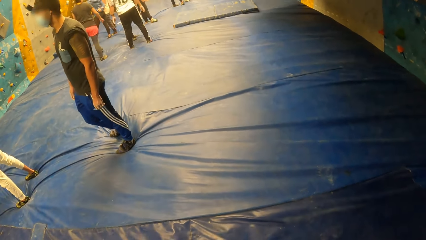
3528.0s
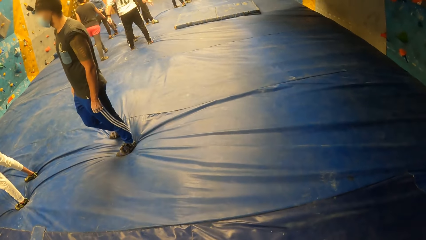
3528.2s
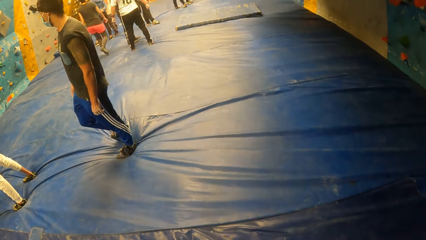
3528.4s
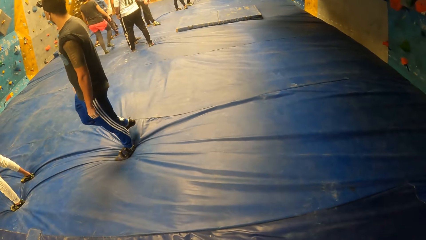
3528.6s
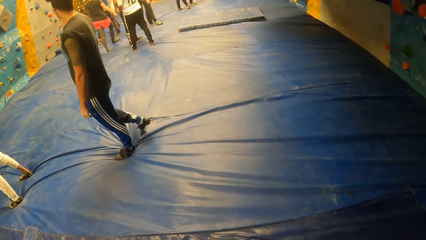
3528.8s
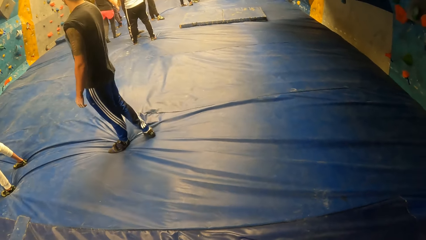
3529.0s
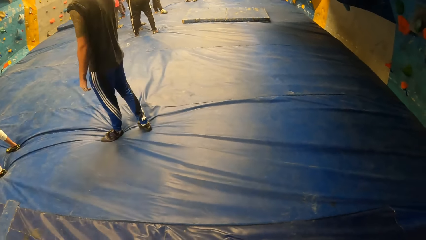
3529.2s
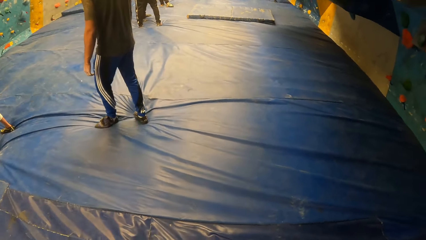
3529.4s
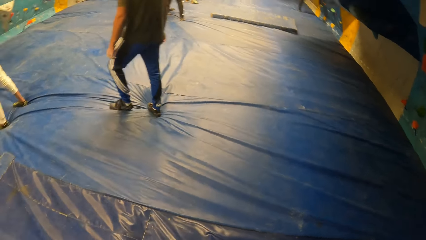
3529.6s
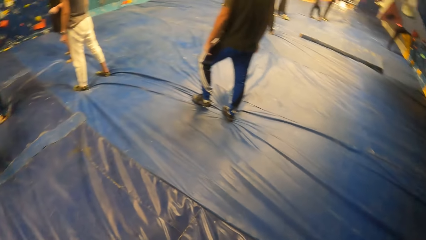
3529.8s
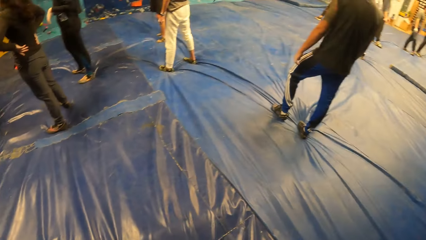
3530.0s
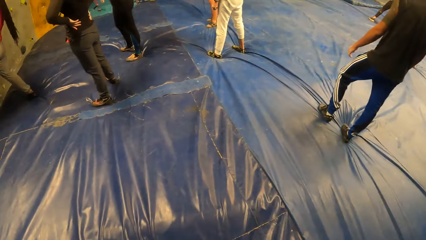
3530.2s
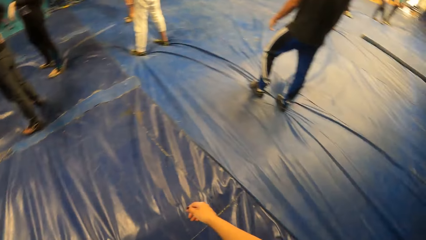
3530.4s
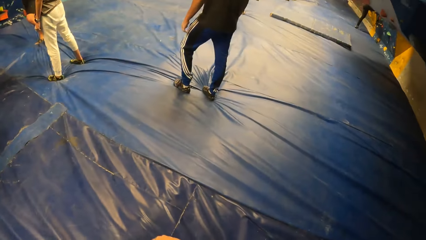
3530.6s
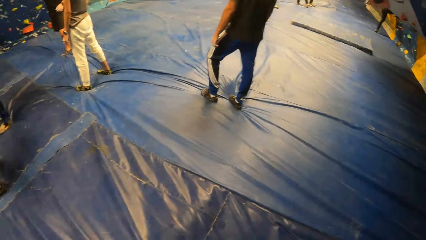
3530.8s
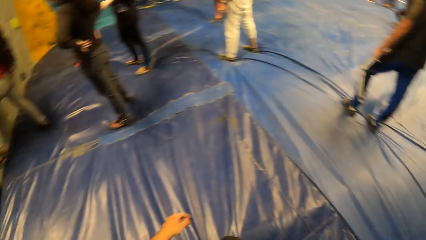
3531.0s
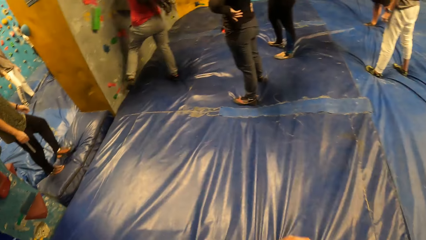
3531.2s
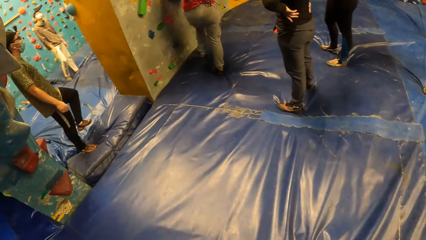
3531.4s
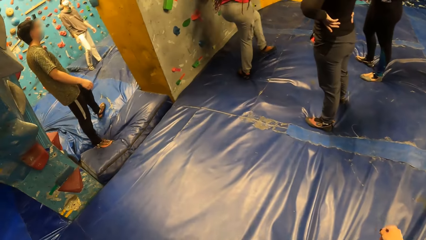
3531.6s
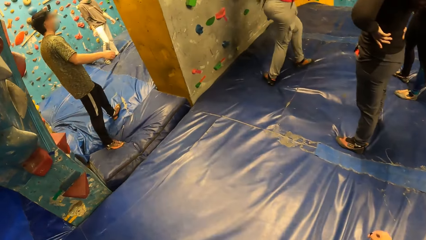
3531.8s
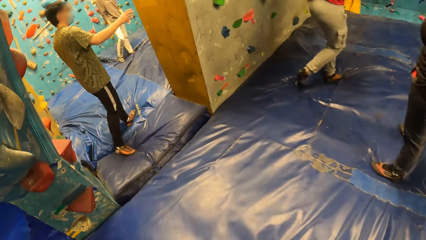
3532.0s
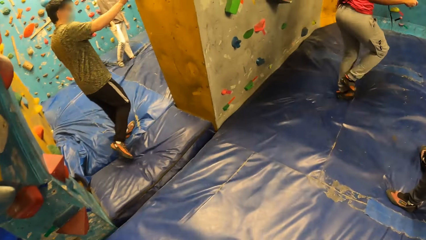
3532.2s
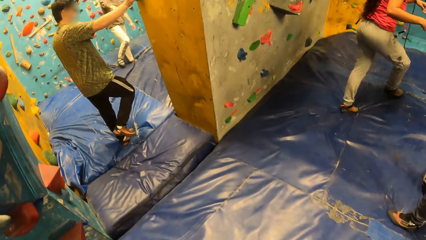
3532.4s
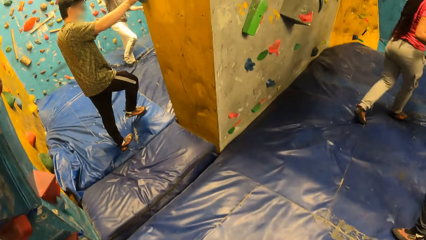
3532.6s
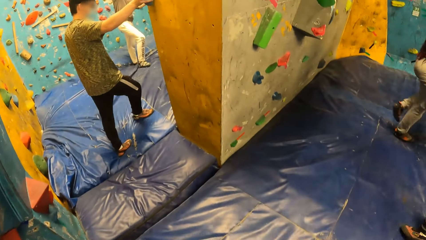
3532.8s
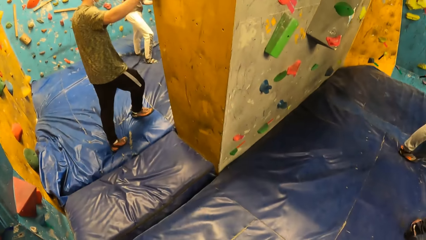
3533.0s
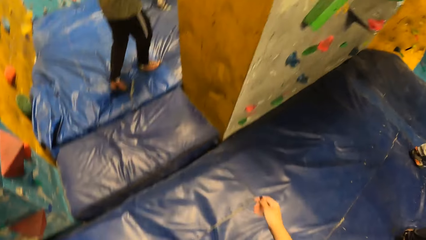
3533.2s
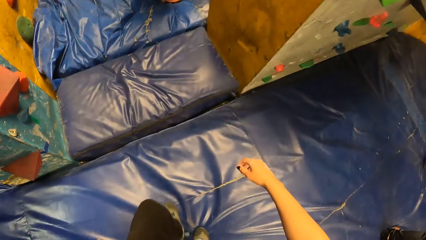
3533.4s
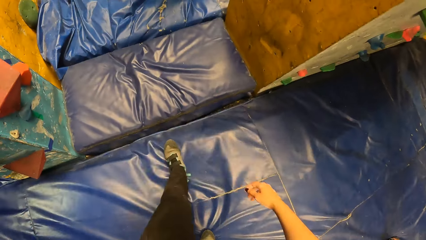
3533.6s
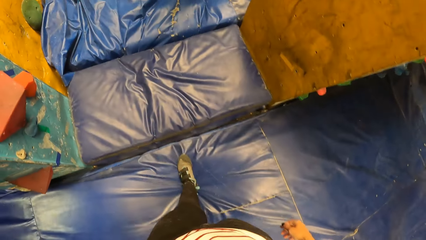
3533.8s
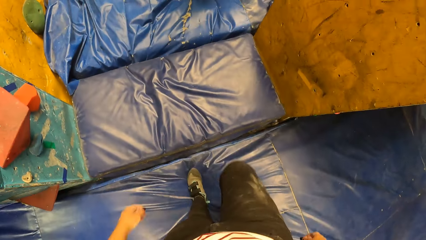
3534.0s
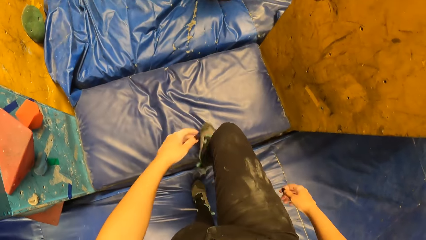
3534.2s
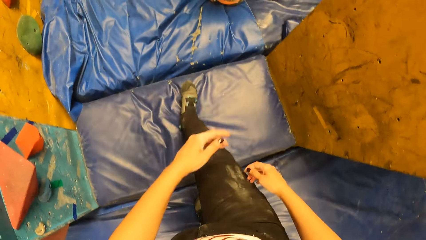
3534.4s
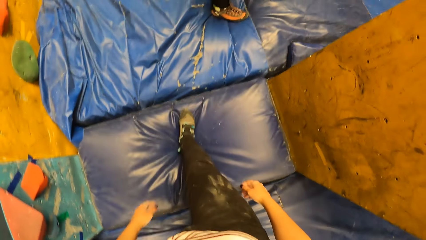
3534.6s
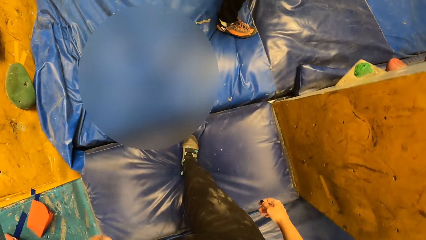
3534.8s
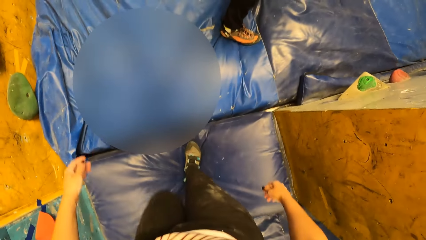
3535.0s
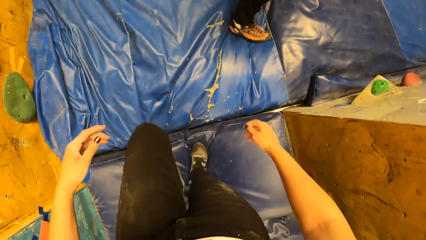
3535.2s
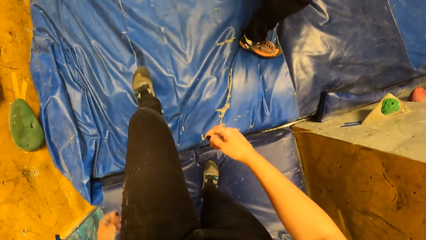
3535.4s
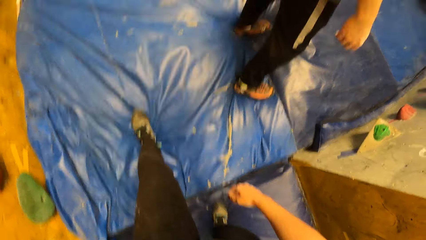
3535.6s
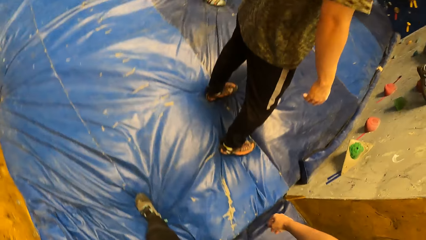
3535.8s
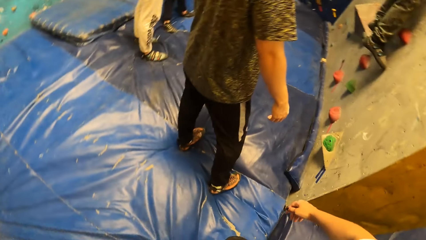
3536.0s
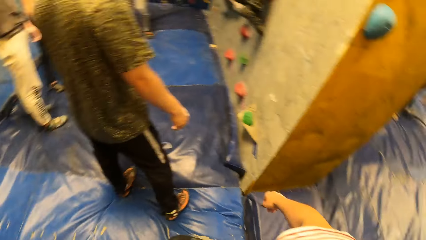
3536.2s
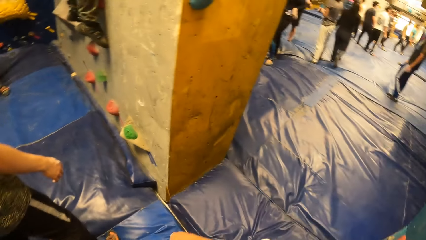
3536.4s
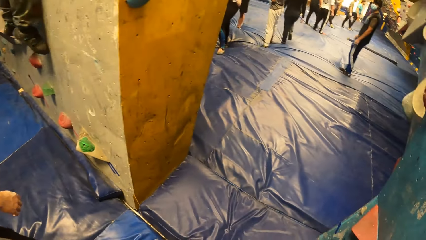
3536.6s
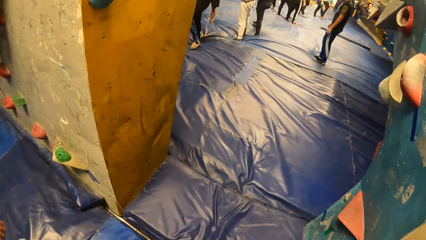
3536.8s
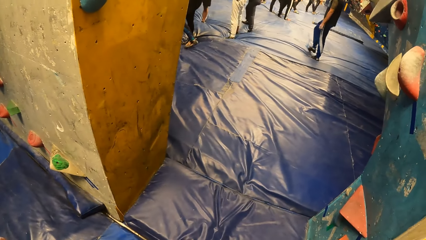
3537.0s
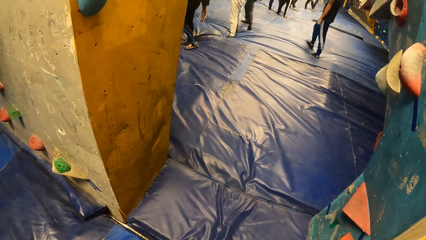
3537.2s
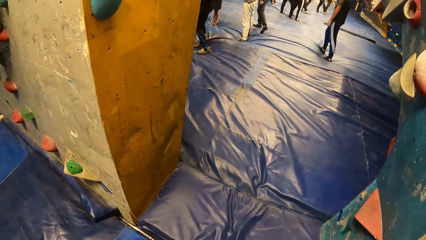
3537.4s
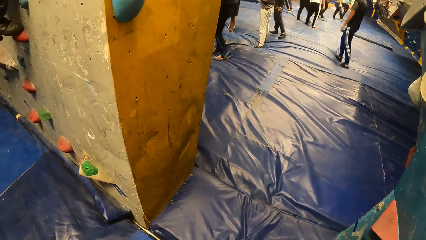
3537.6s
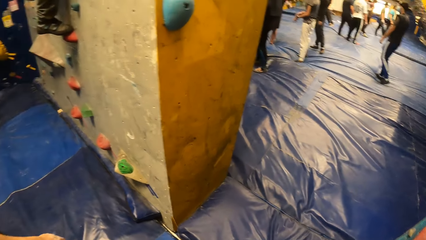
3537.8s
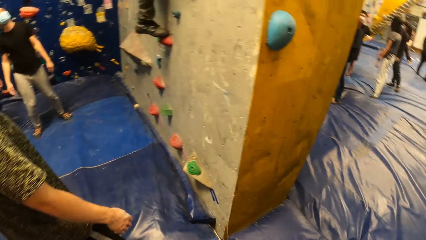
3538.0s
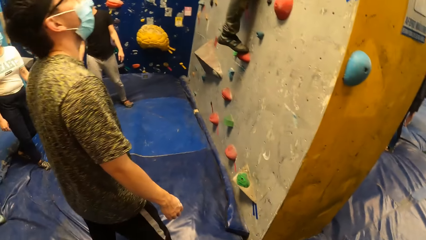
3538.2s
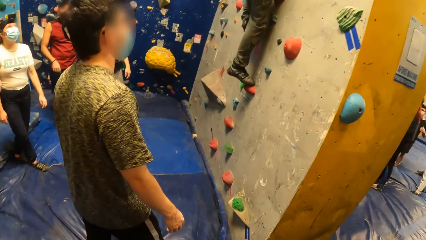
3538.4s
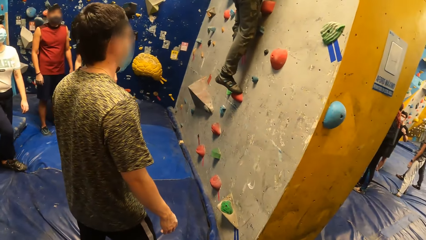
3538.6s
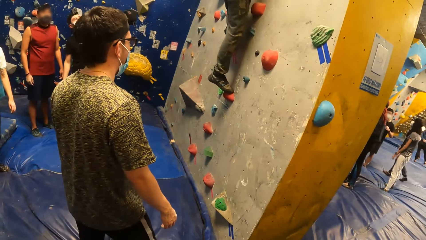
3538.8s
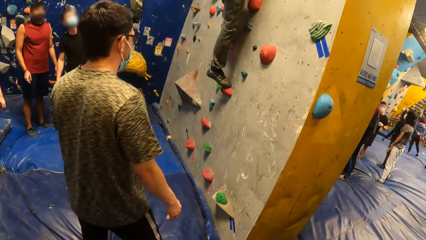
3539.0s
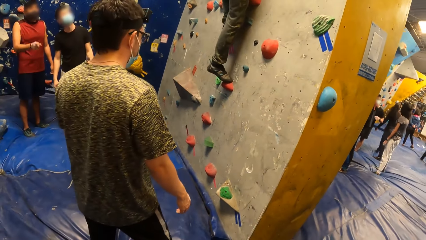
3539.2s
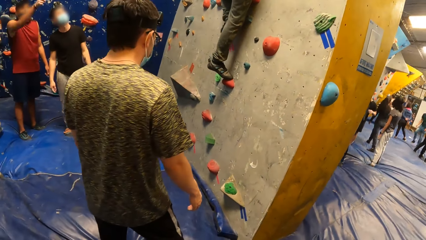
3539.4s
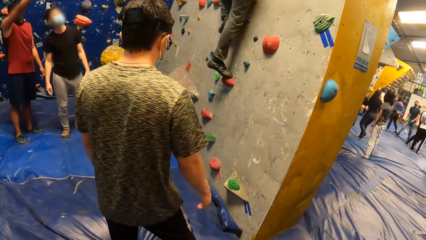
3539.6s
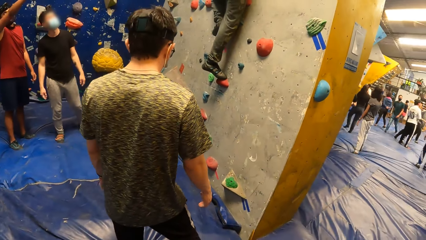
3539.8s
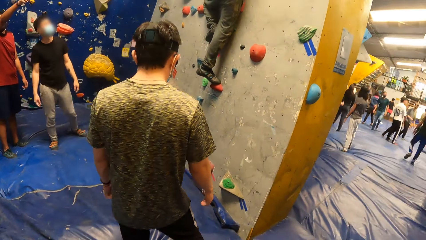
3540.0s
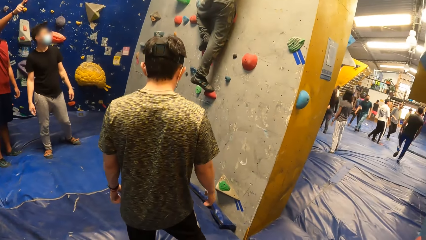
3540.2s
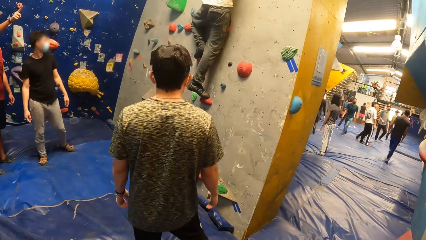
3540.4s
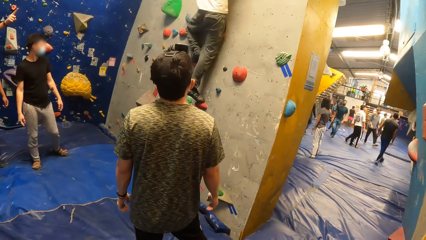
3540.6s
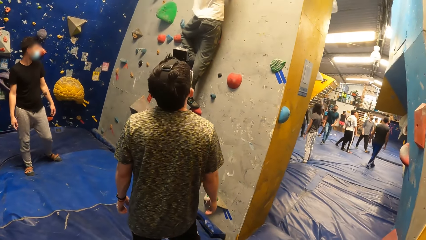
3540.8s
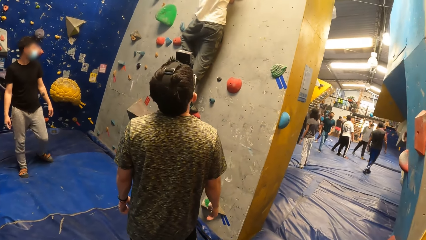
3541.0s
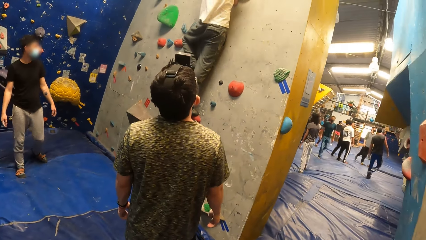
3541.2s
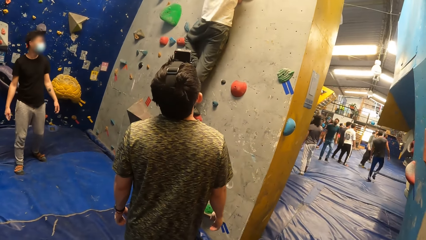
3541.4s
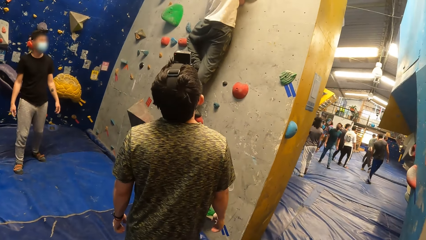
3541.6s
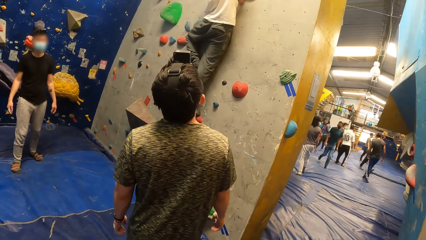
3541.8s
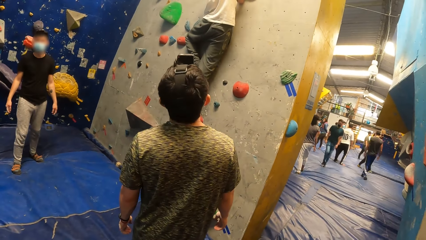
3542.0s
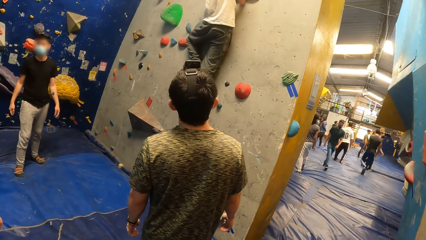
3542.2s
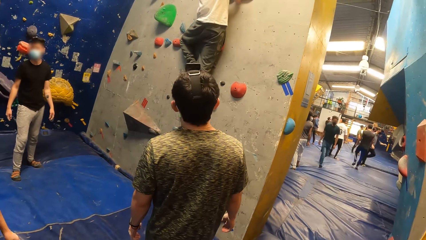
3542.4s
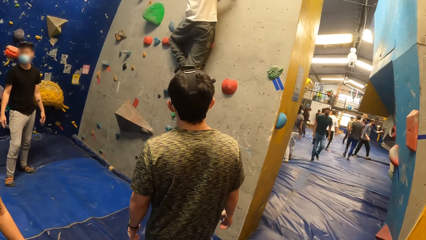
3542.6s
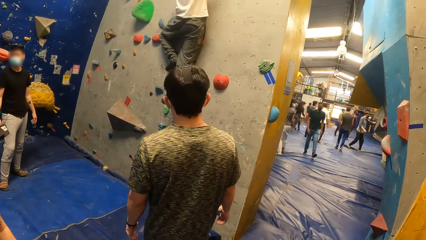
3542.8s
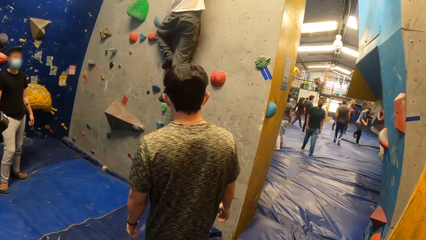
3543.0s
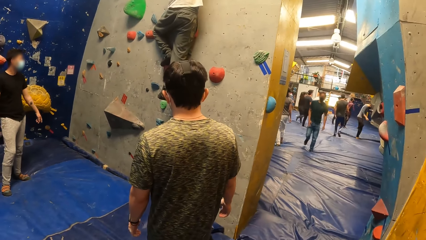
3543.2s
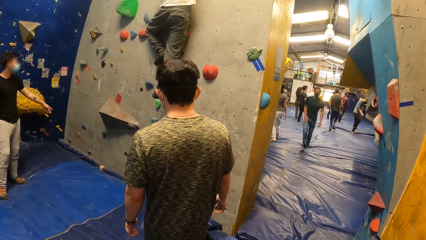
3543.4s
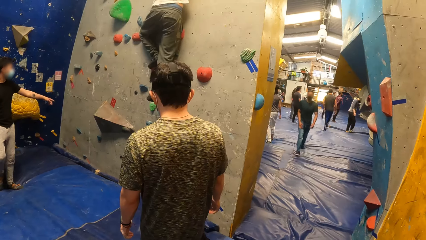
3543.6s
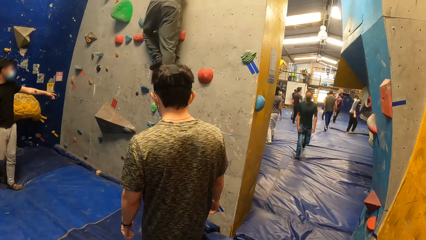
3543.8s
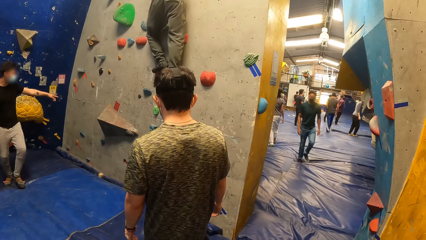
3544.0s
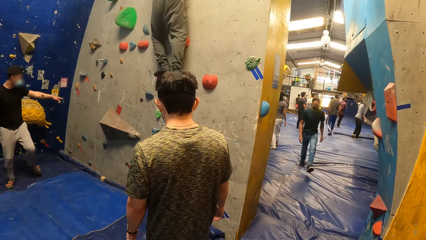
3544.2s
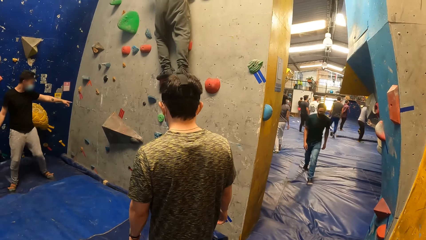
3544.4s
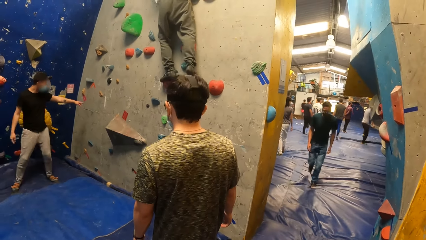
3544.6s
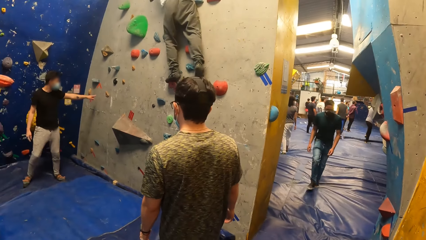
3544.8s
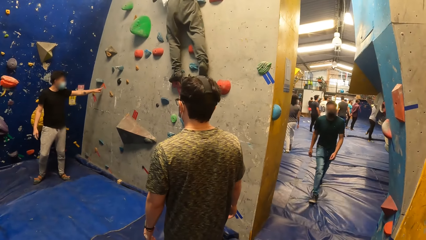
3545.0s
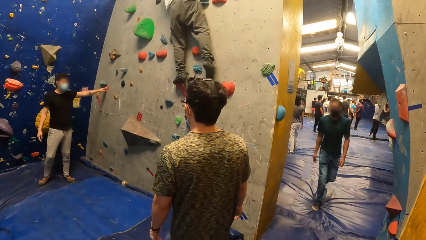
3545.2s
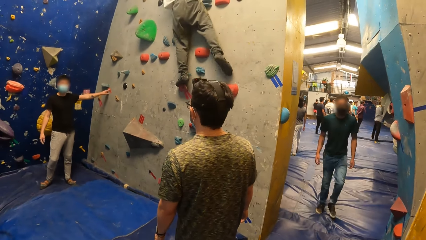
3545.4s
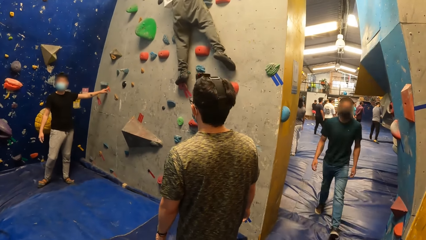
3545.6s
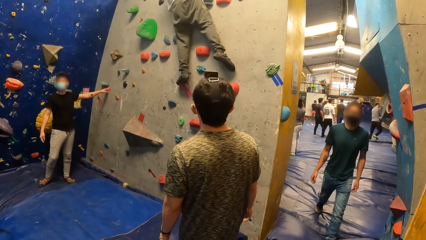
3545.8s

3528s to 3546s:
The camera wearer turns around. They turn around again. They walk to the other room. They turn around. They turn around again. A man walks towards the camera wearer.
